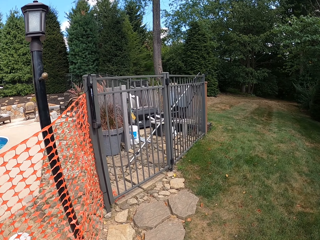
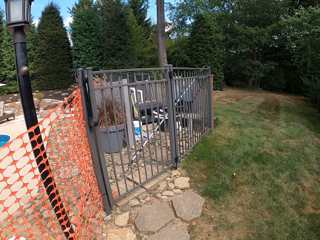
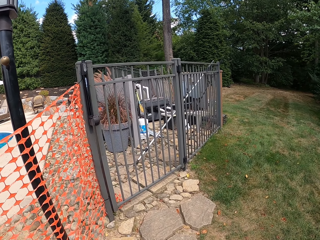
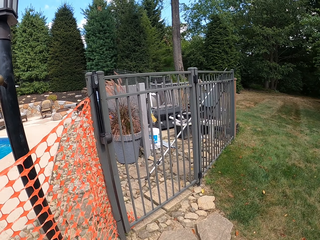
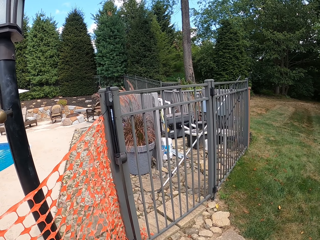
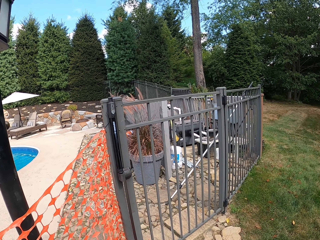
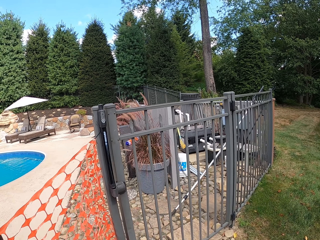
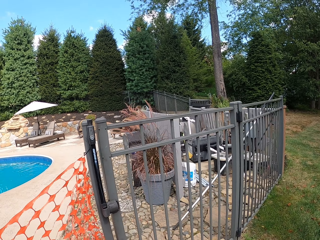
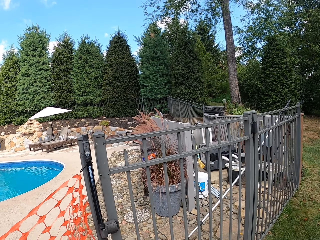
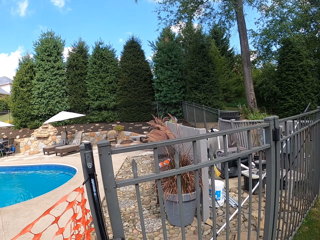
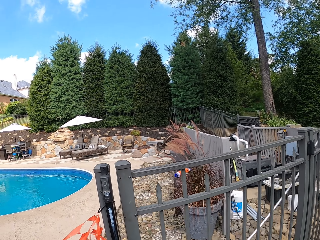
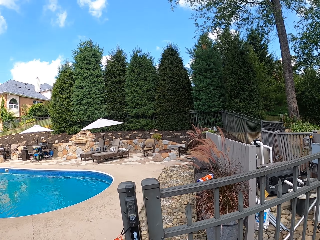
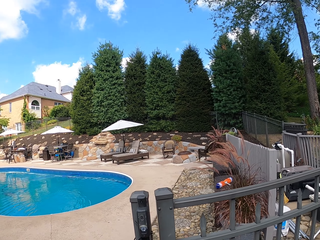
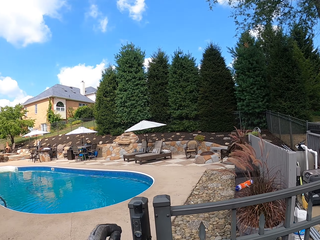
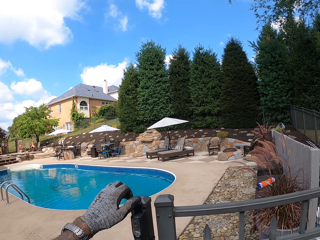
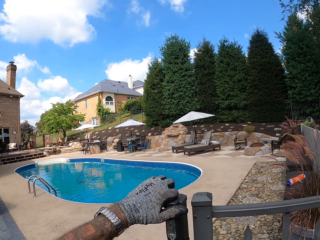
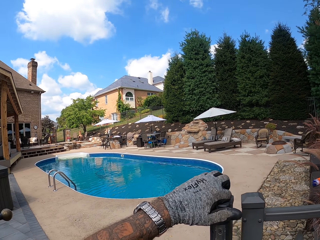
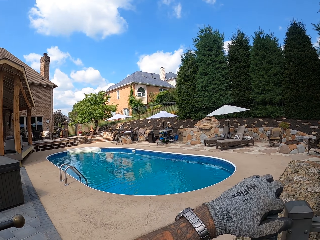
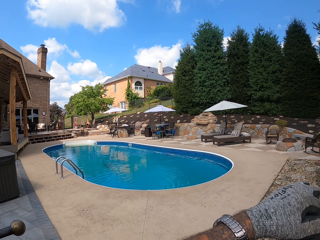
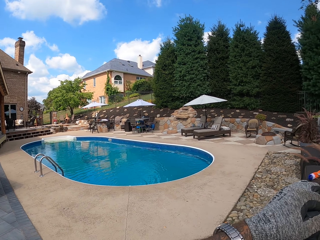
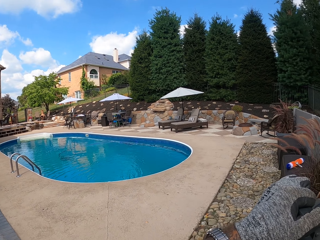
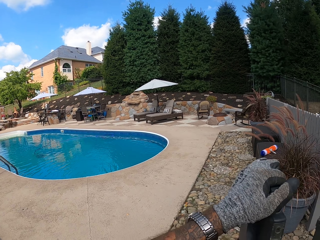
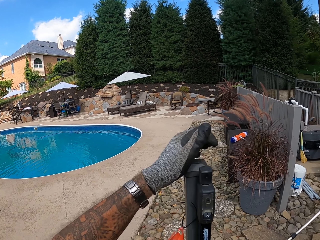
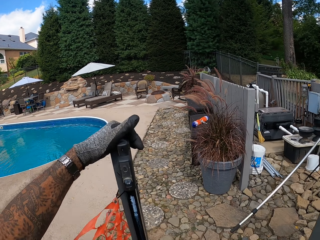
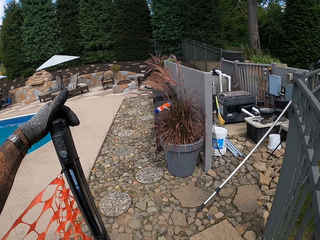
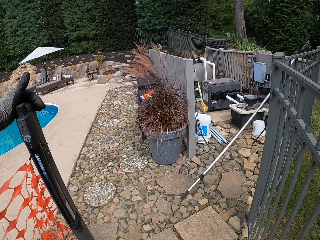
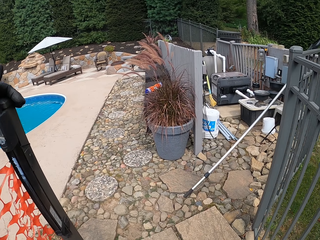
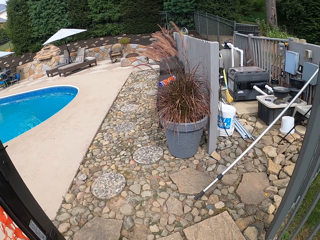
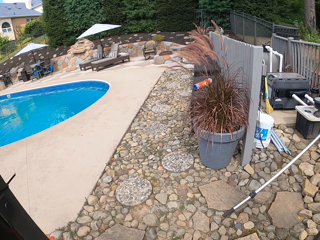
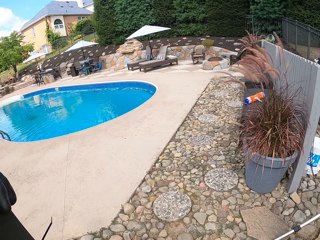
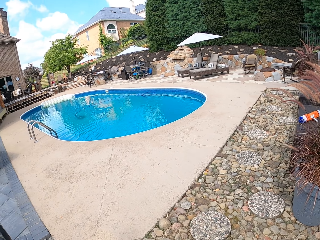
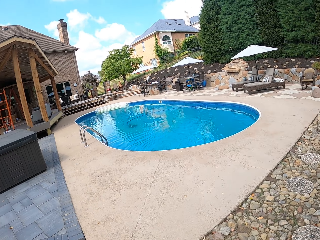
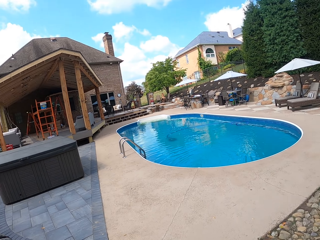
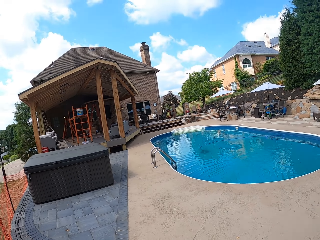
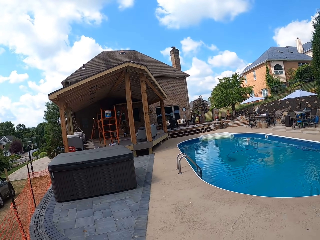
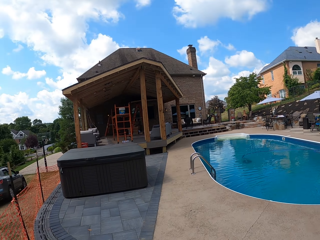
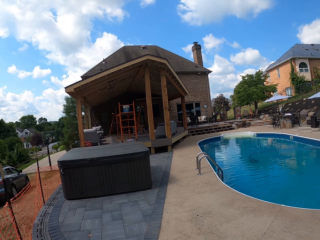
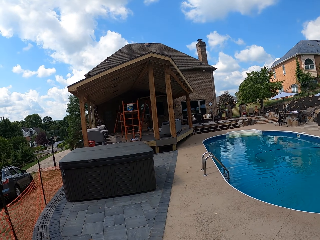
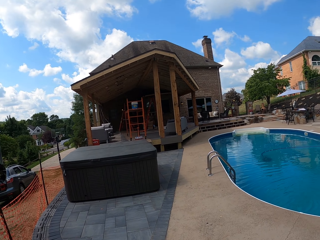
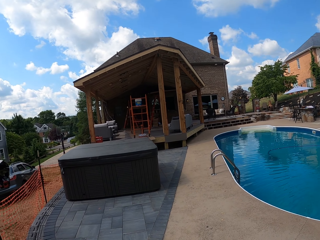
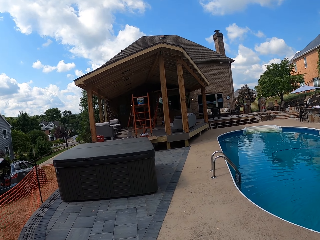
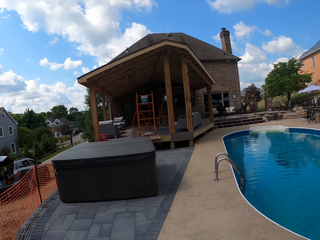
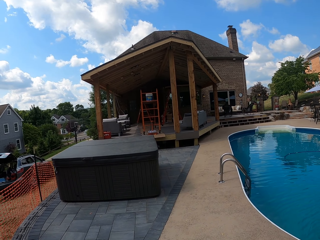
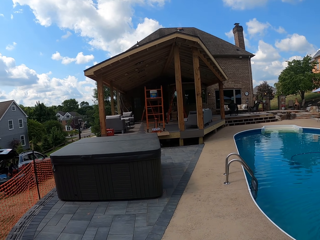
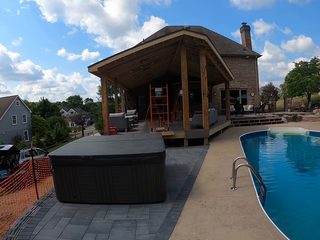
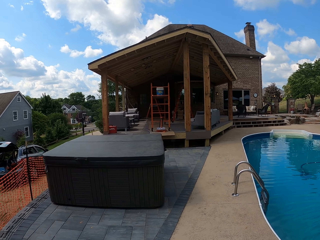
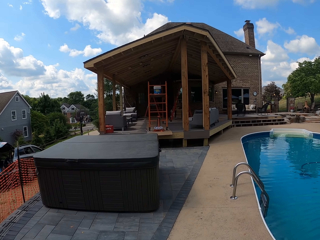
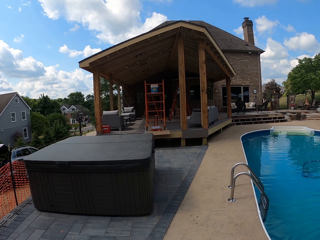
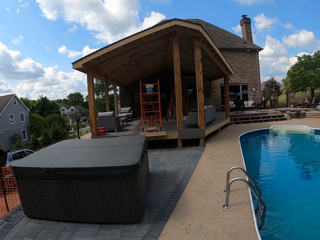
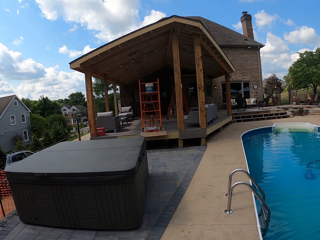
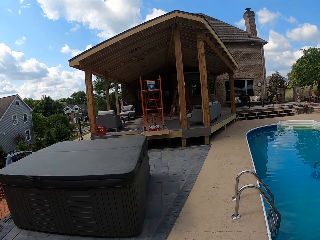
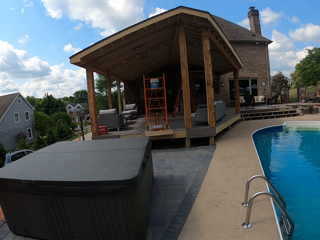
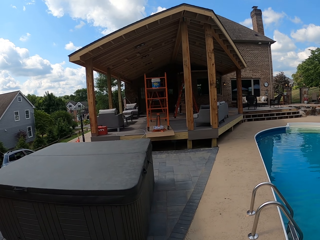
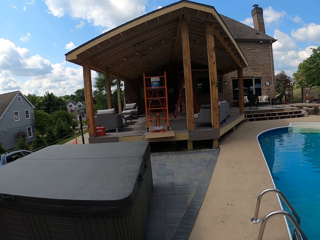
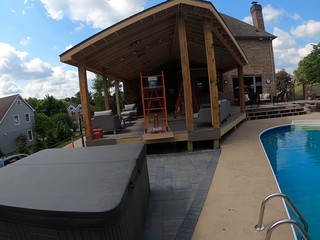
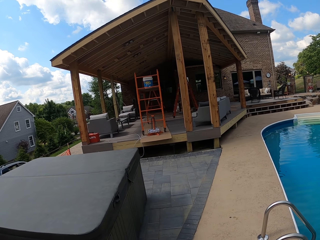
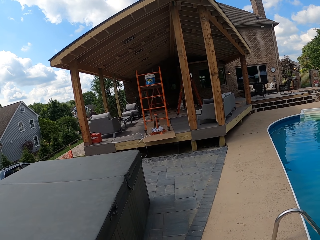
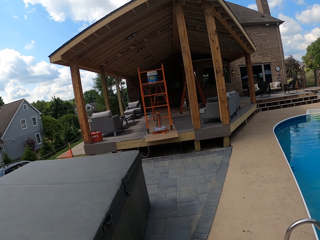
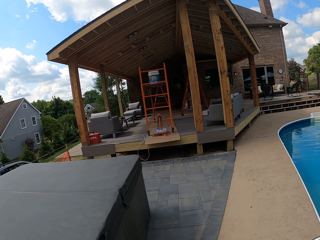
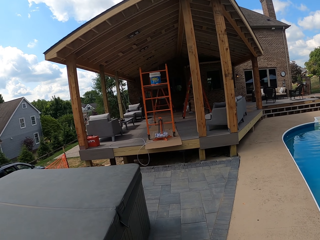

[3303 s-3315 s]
The camera wearer opens the backyard gate. They walk in the backyard.

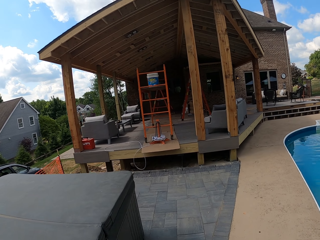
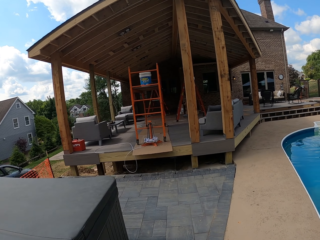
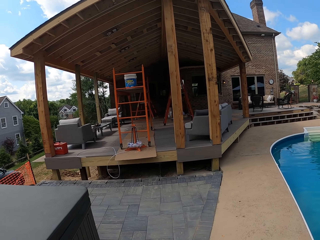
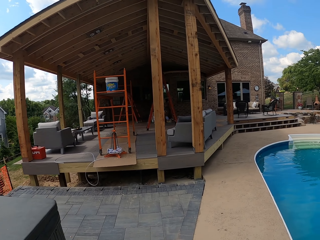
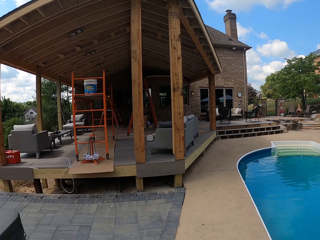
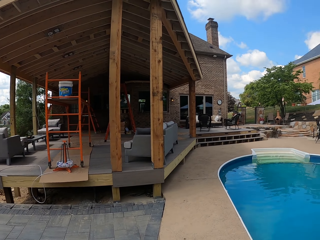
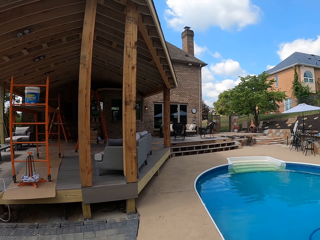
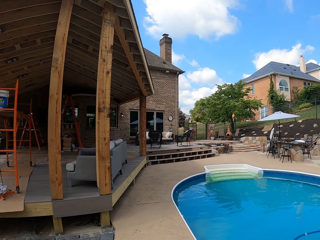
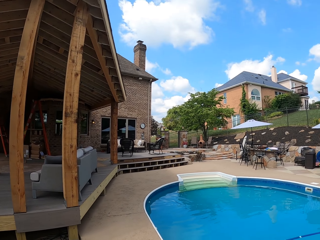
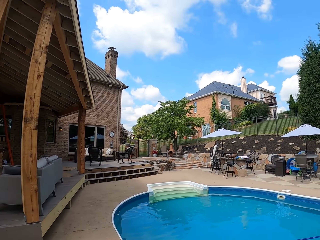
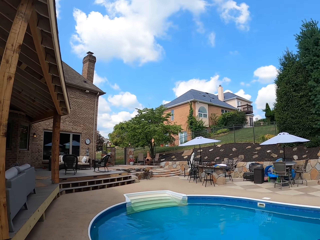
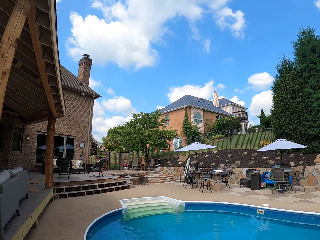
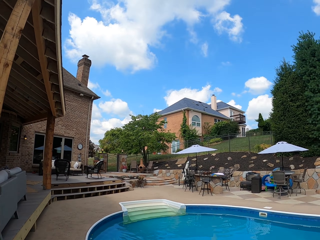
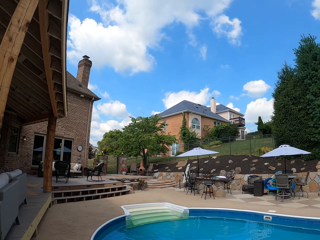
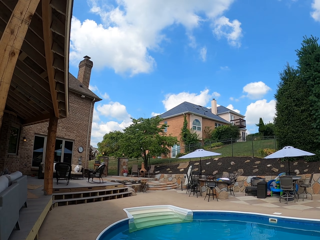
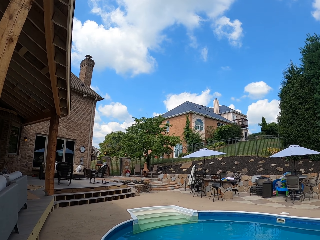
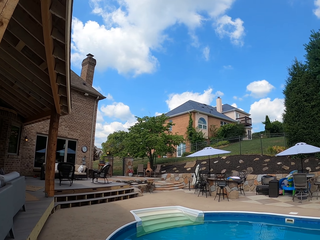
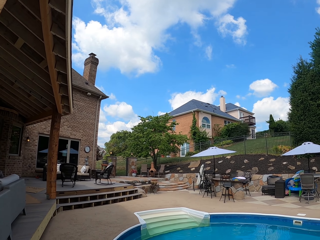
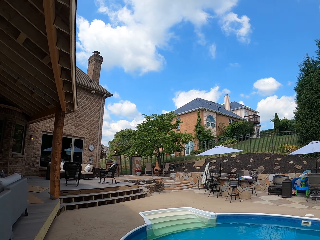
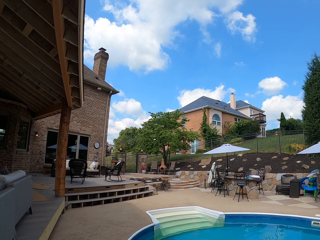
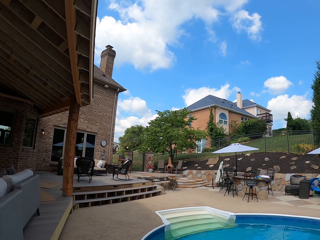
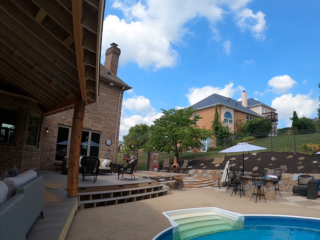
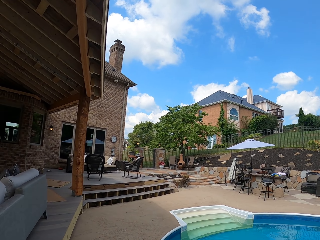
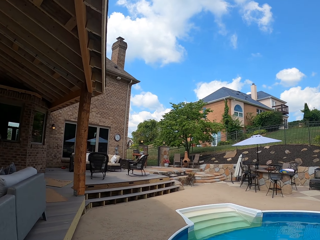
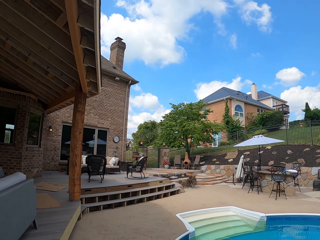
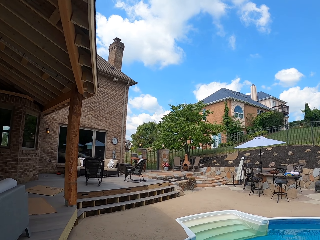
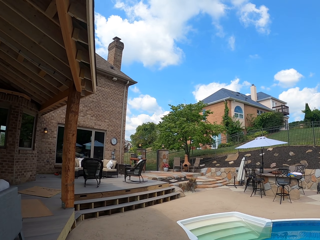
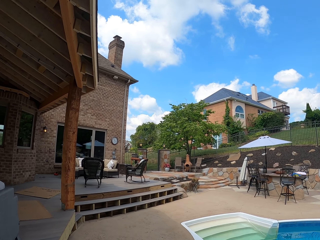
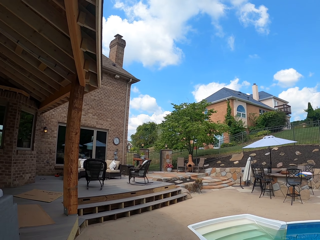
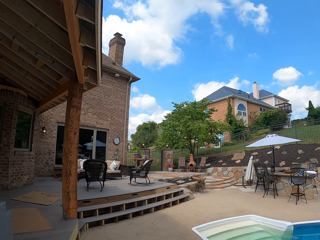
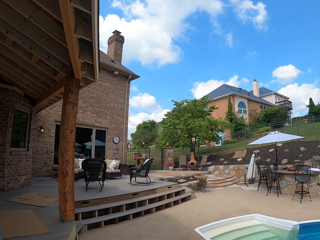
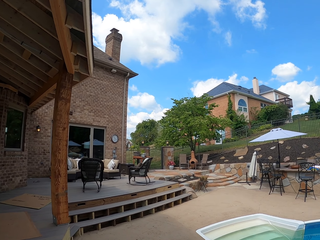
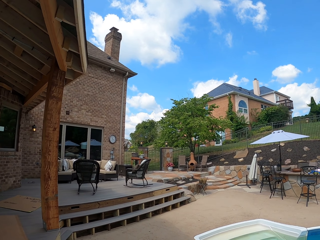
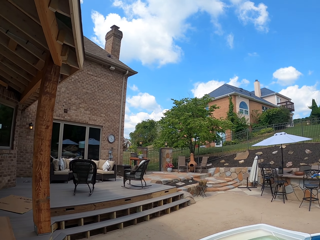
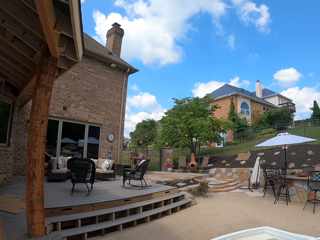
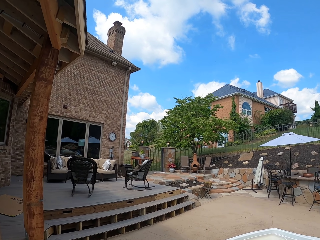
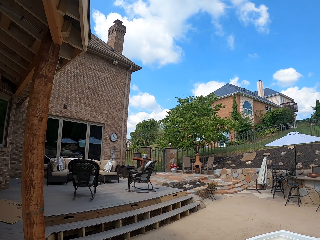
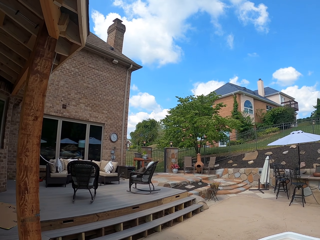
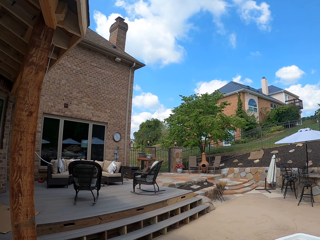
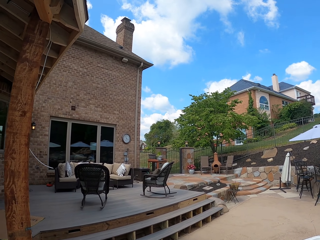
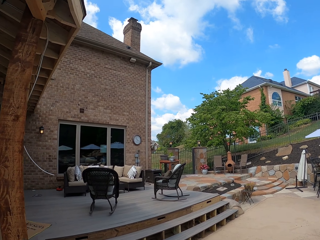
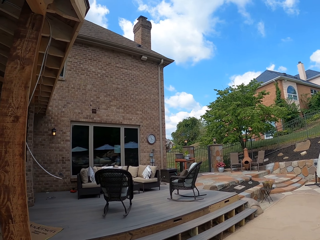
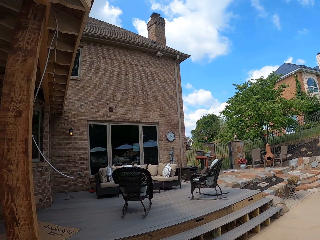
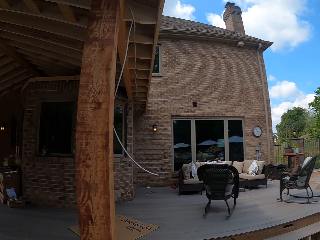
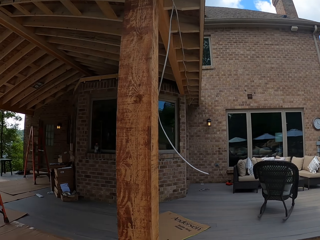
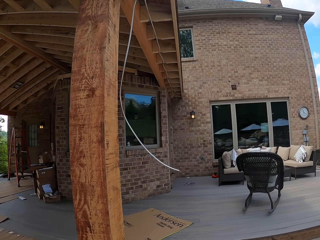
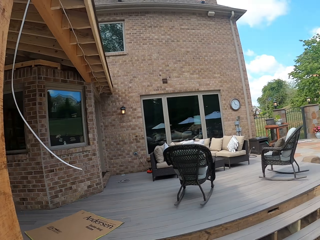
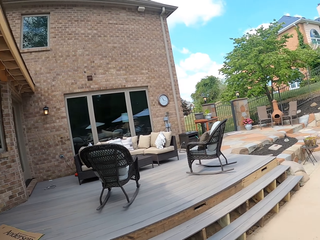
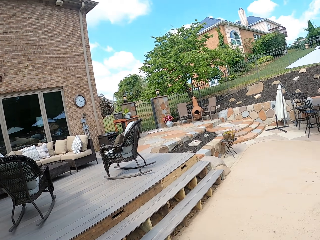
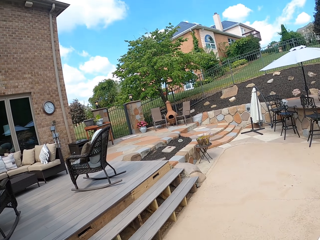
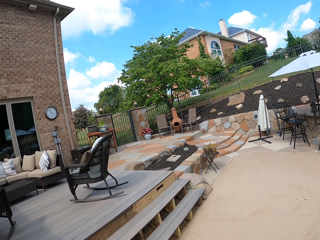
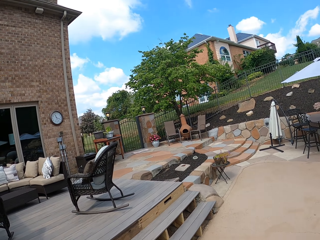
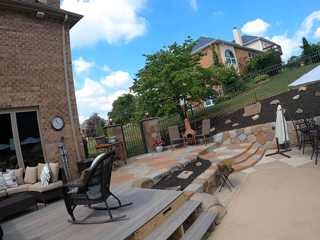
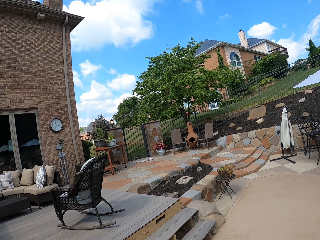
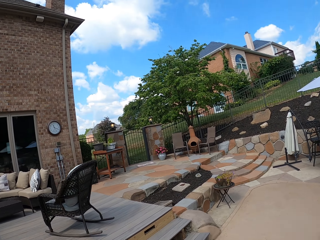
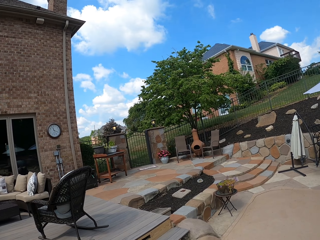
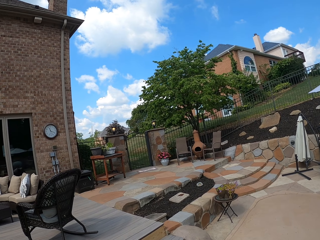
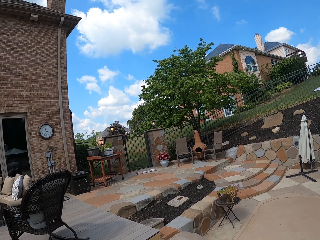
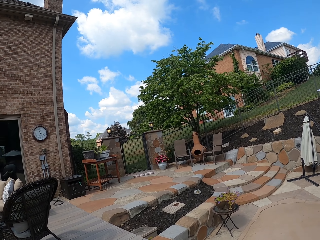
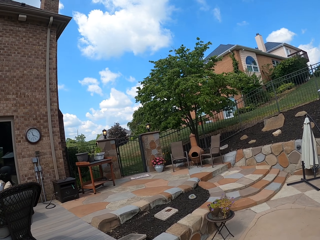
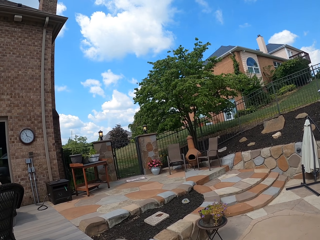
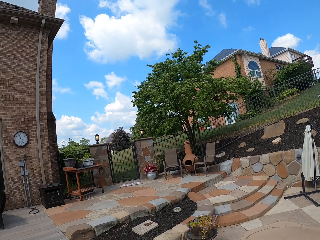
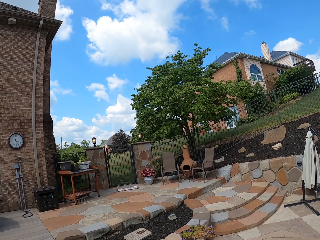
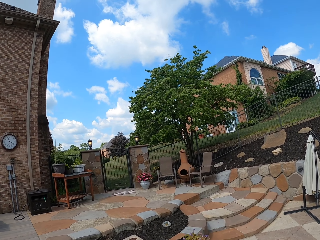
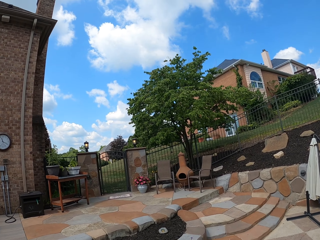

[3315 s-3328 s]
The camera wearer looks around.
